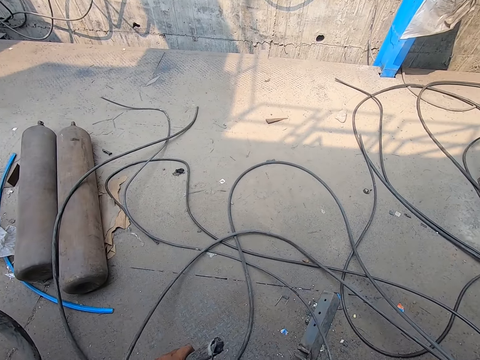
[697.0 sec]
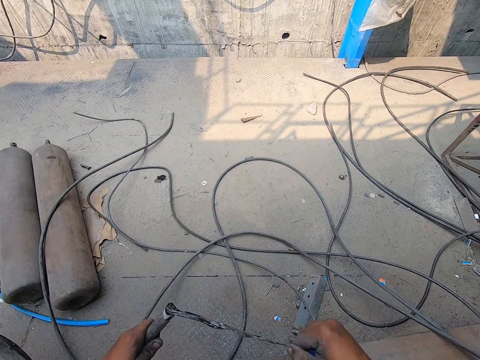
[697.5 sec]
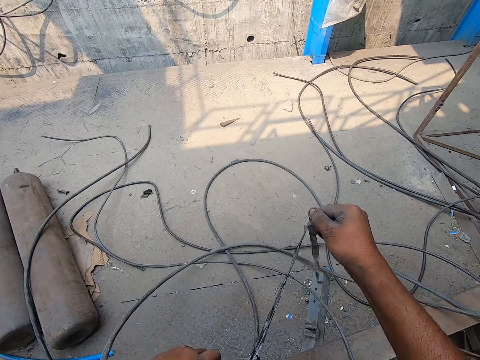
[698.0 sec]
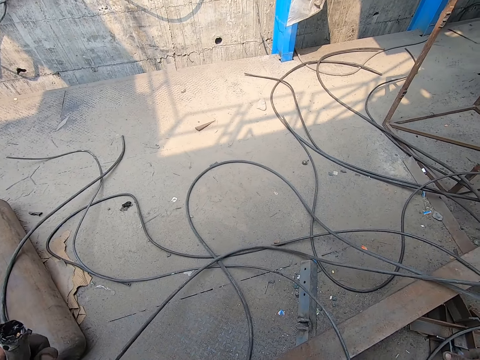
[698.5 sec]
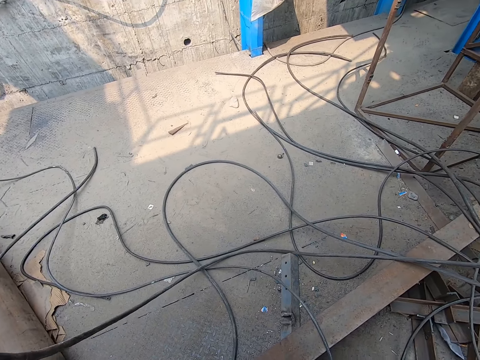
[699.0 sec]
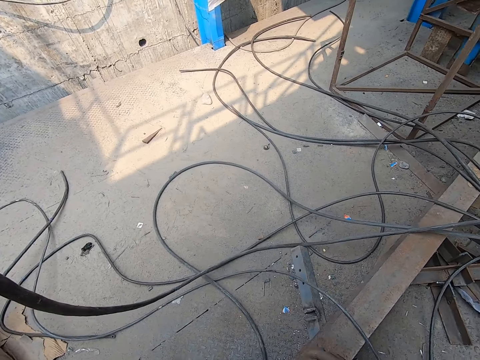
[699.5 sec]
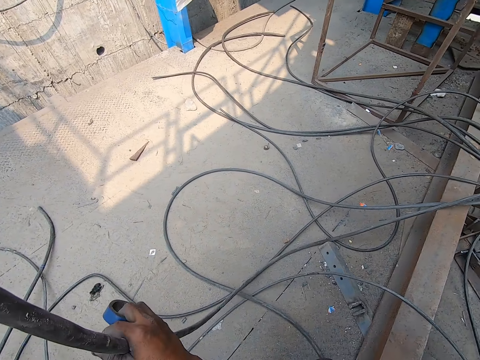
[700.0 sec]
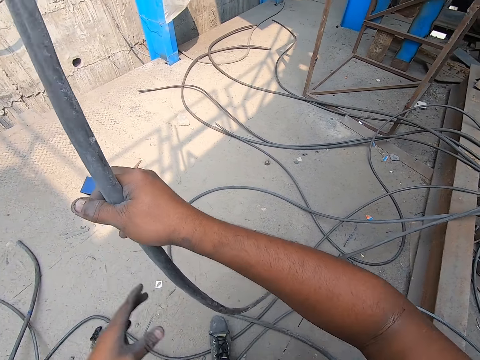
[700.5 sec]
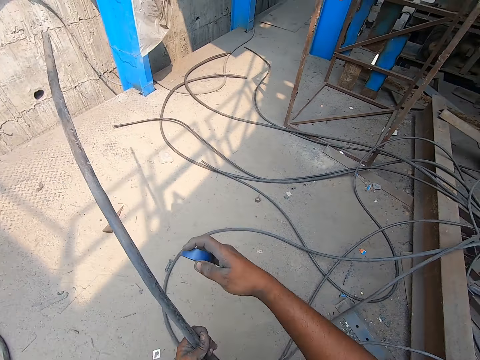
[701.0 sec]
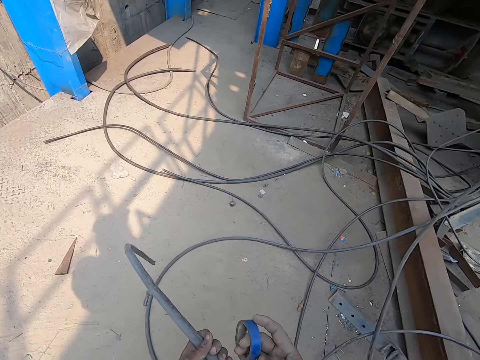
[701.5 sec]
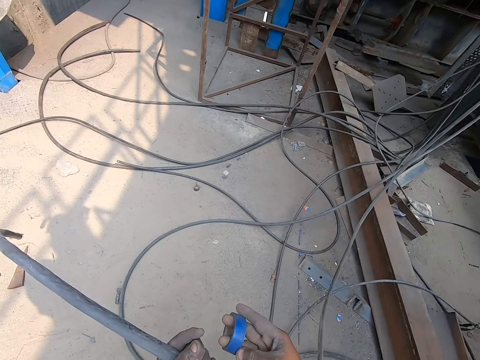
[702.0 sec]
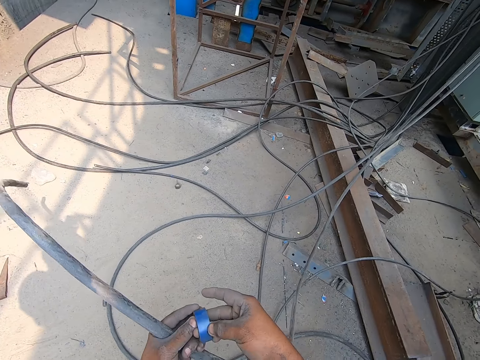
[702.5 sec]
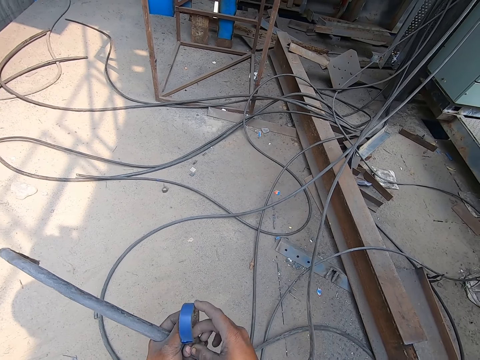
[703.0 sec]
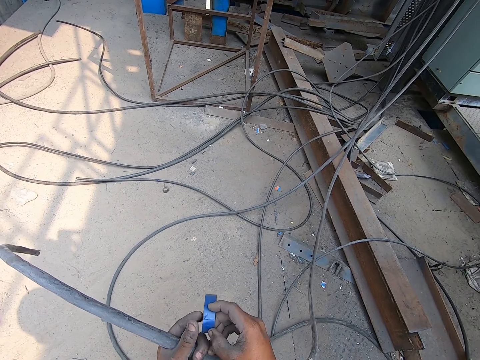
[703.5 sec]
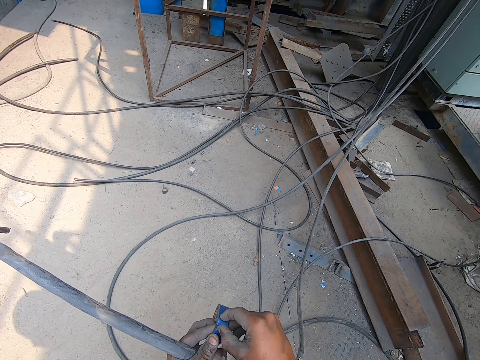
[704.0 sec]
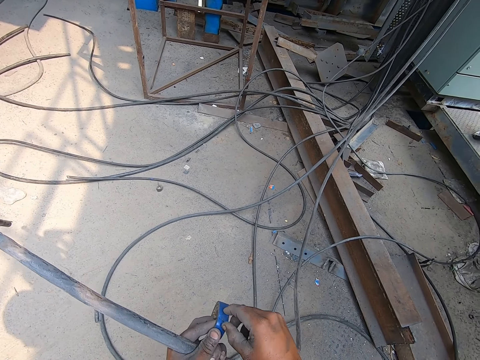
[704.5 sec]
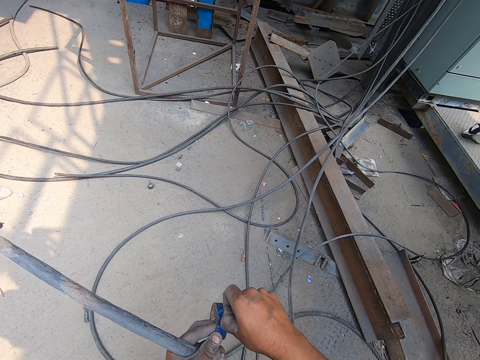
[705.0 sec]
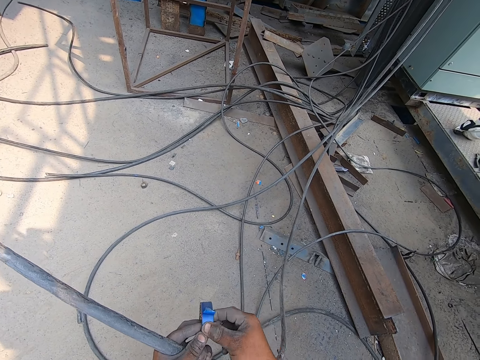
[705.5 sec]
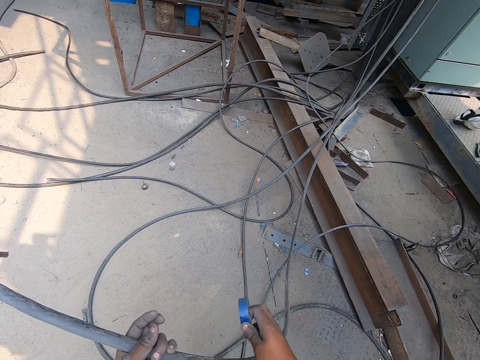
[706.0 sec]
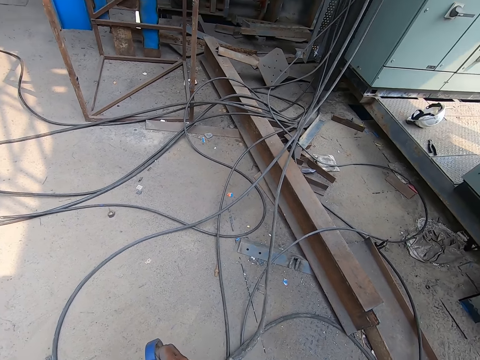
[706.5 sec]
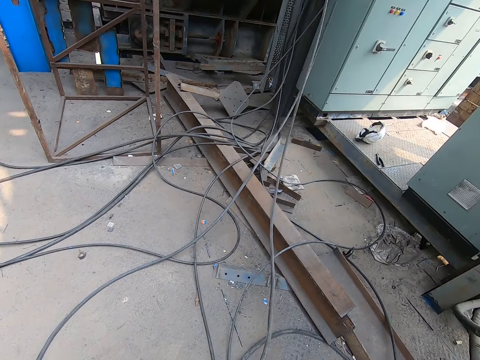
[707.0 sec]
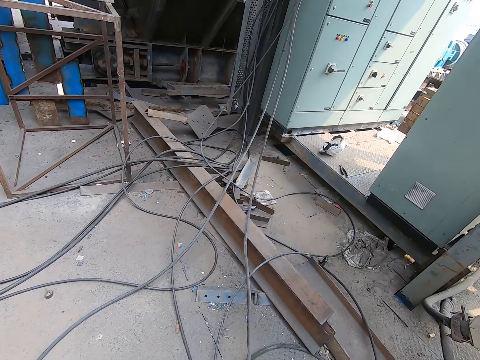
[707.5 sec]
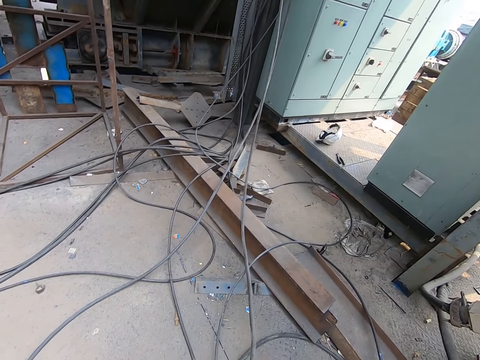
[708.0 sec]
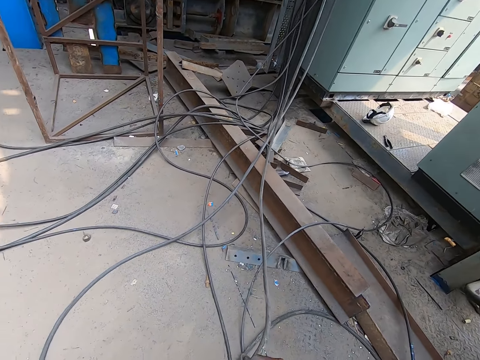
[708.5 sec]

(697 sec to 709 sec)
The camera wearer loosens a duct tape from the hose with his right hand. He throws the duct tape on the metal platform with his left hand. He holds the hose with both hands. He moves the cable in the hand. He holds the hose with his right hand. He holds the duct tape with both hands. He moves the sellotape in the hand. He pulls the sellotape. He opens the duct tape in his left hand with his right hand. He holds the duct tape with his right hand. He looks around.

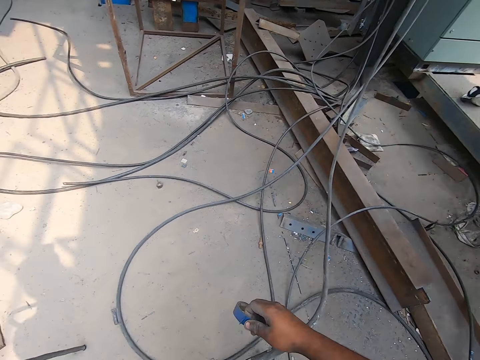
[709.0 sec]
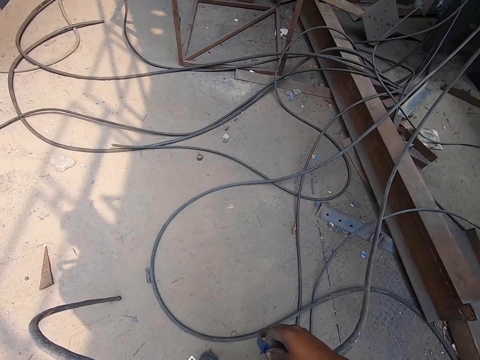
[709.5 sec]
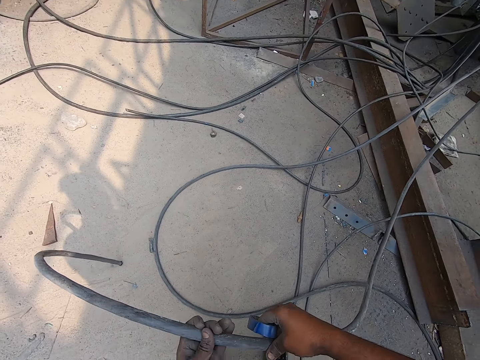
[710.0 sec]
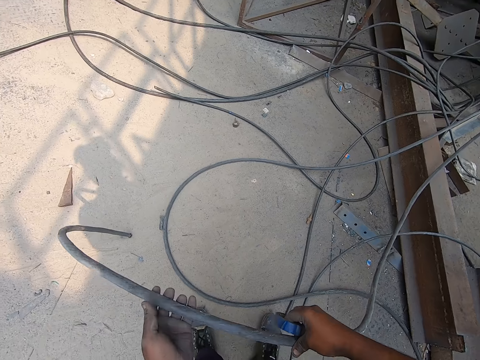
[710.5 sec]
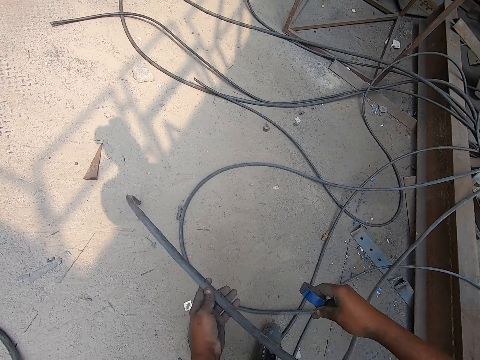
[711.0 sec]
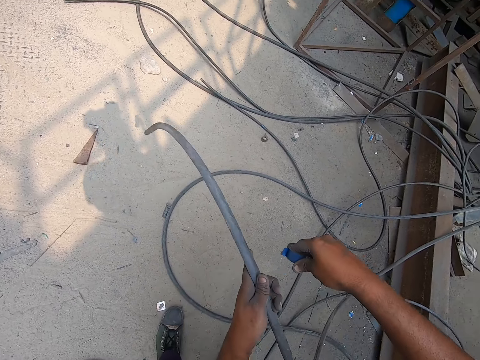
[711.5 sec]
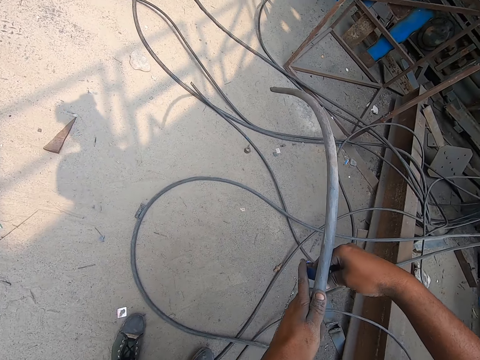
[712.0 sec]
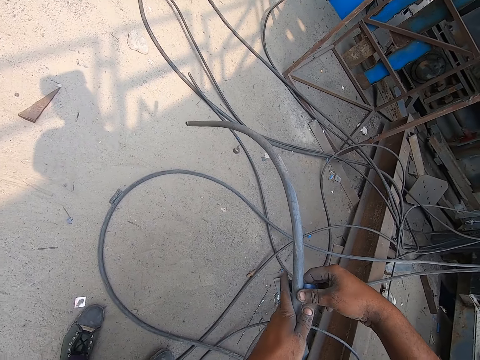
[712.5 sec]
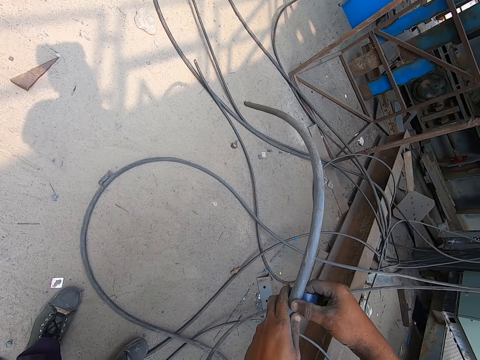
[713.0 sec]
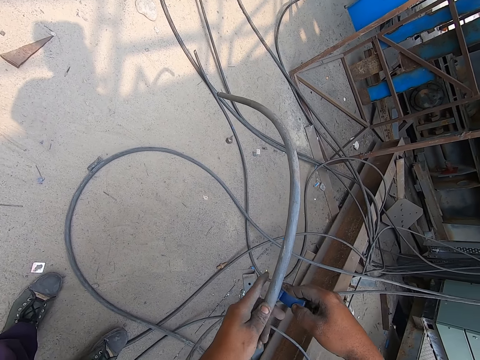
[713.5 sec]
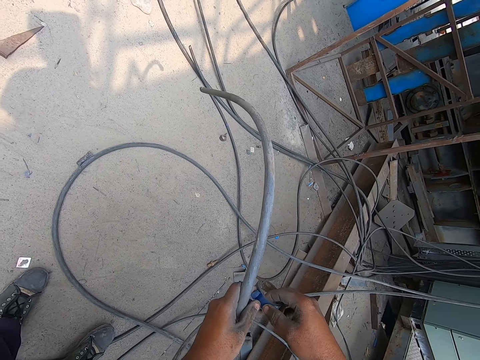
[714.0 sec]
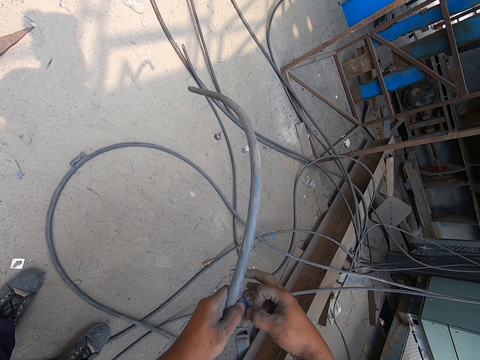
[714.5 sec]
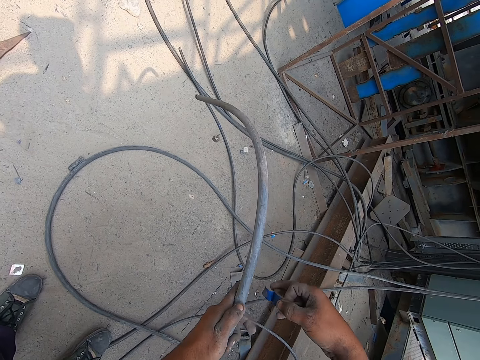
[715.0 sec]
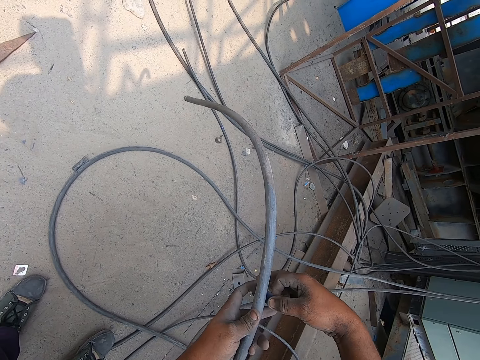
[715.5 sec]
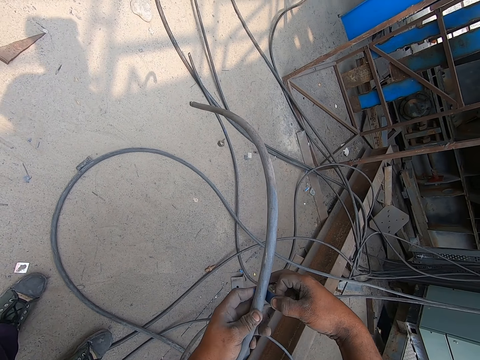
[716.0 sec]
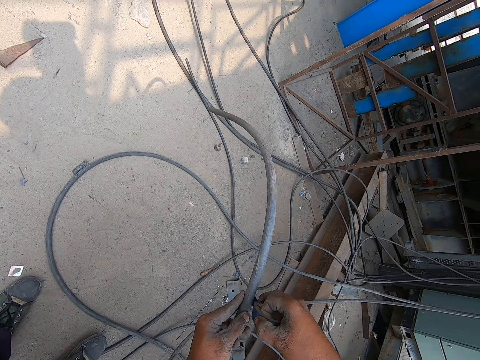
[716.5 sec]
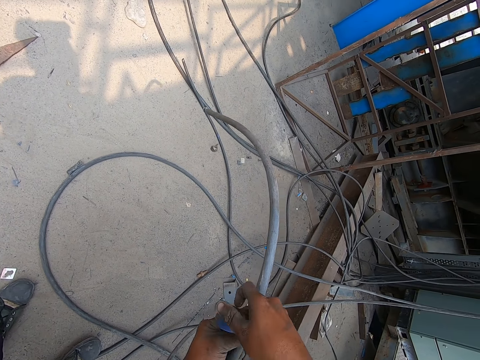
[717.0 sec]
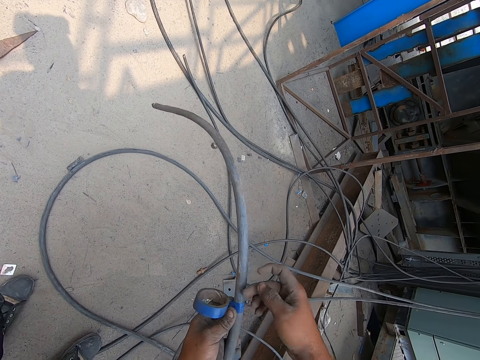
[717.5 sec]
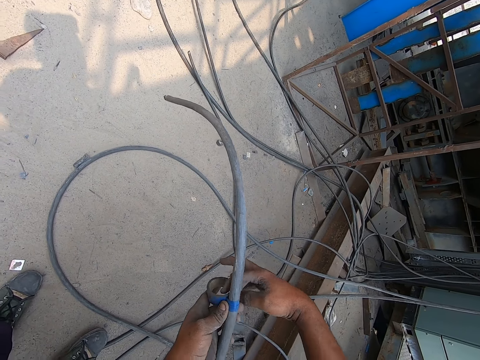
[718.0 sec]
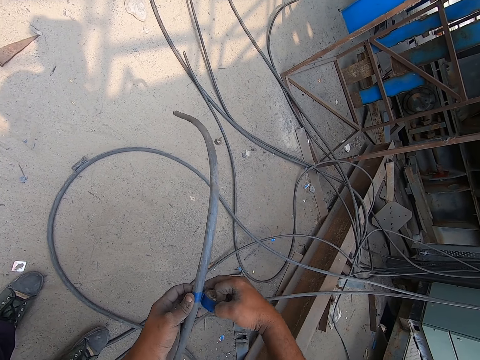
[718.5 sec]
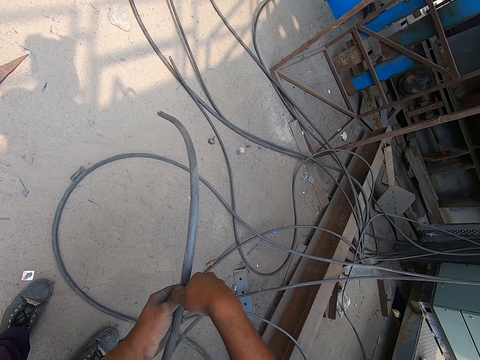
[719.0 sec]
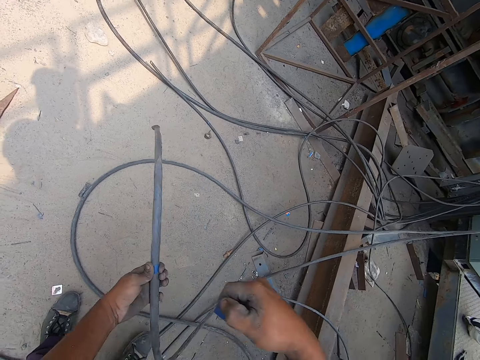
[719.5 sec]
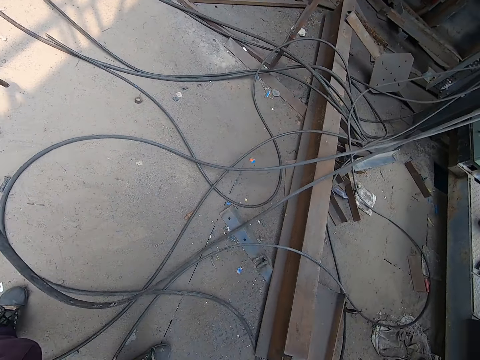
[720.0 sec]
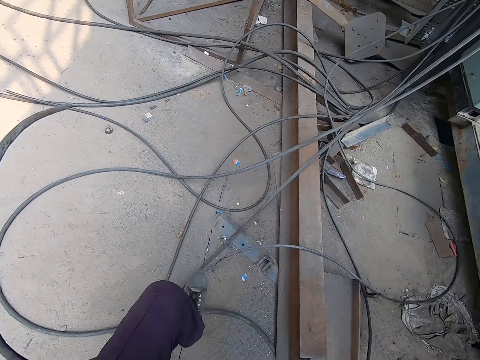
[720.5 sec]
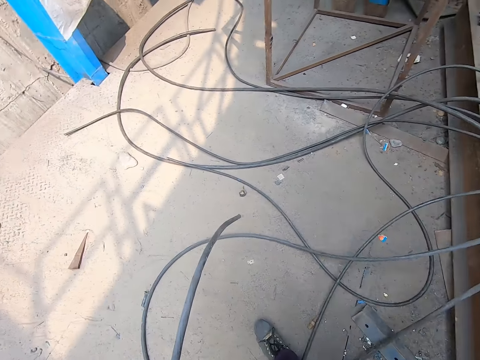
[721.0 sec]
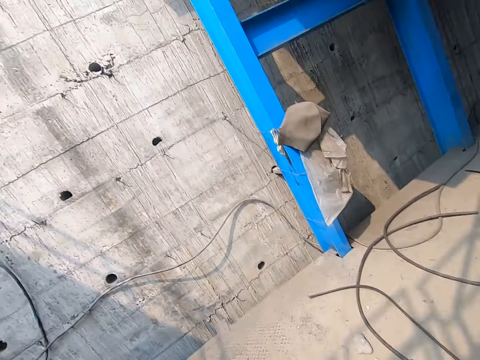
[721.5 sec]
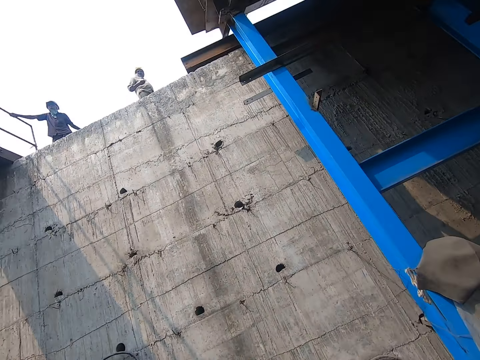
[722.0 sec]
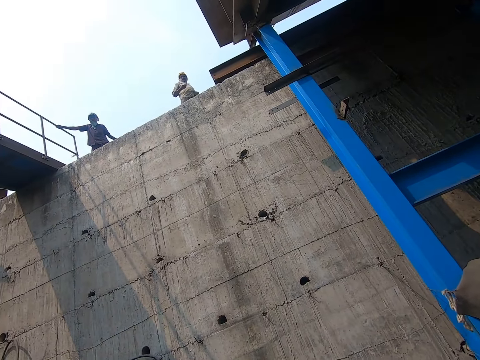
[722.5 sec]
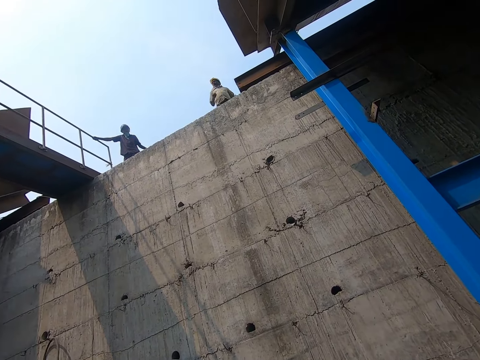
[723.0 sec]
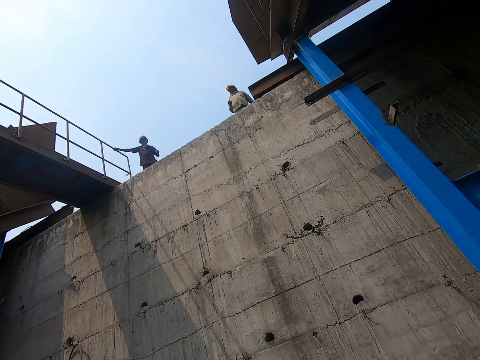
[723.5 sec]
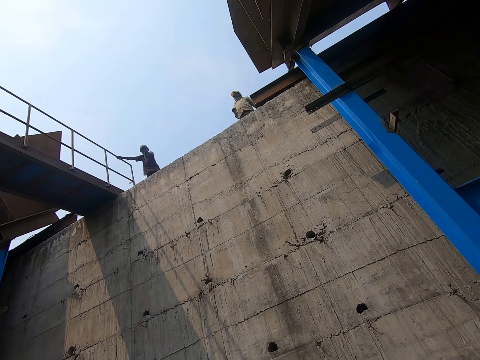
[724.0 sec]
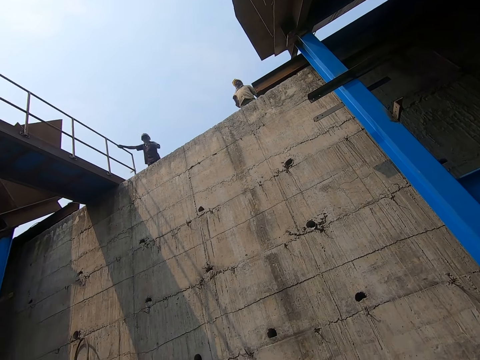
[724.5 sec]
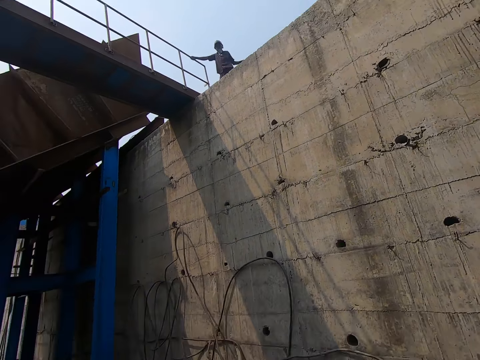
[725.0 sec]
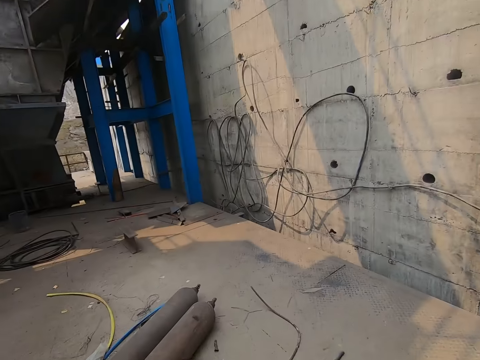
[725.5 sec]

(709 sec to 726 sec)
The camera wearer holds the hose with both hands. He moves the cable in the hands. He holds the hose with his right hand. He adjusts the cable in the hand. He tapes the hose with the duct tape in his right hand. A man interacts with the camera wearer, another man and a third man. The camera wearer pulls the sellotape. He cuts the duct tape with his right hand. He walks at the site. He interacts with a man. The man stands on the building.
